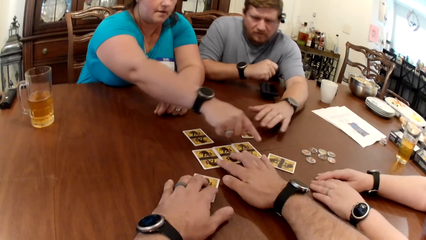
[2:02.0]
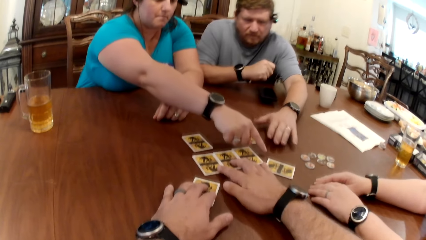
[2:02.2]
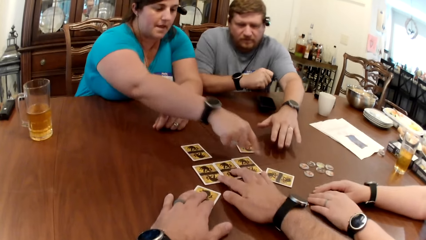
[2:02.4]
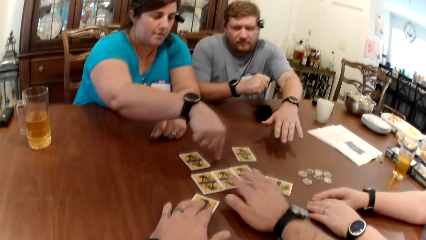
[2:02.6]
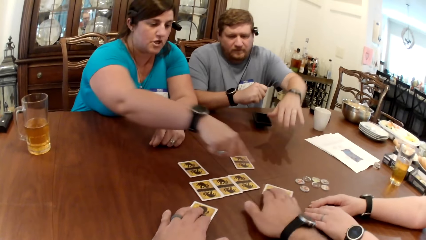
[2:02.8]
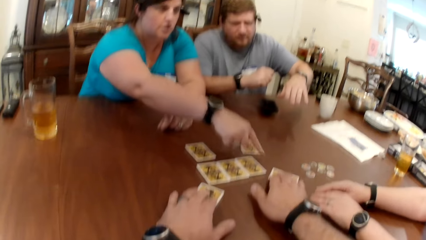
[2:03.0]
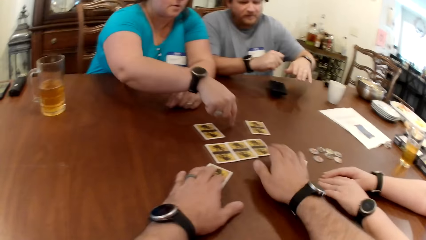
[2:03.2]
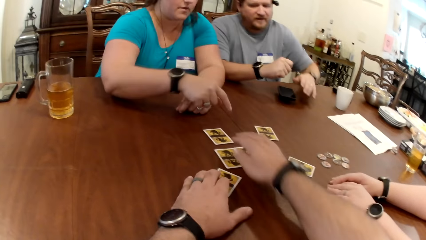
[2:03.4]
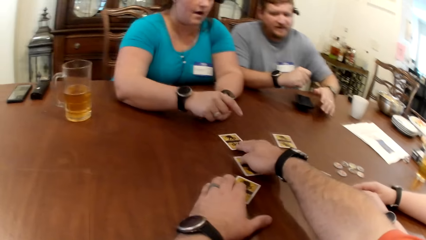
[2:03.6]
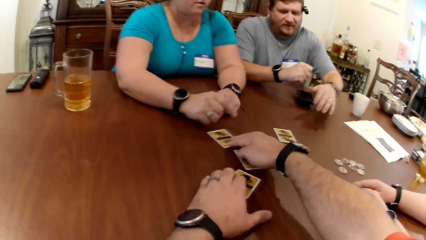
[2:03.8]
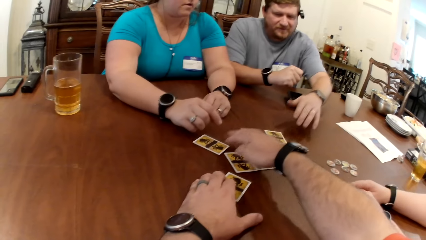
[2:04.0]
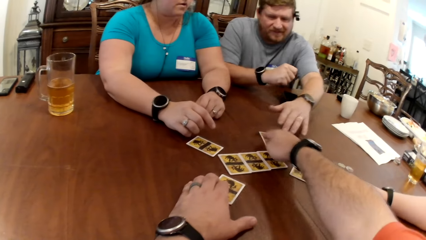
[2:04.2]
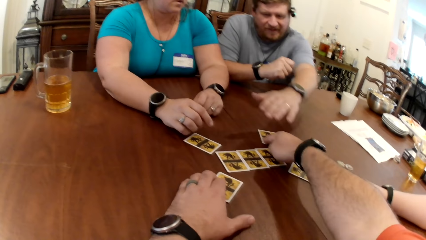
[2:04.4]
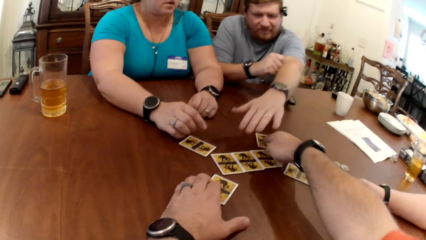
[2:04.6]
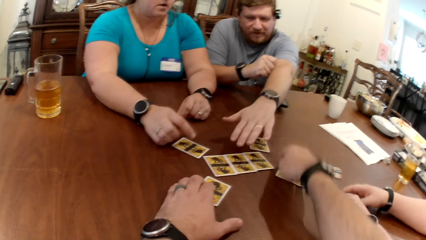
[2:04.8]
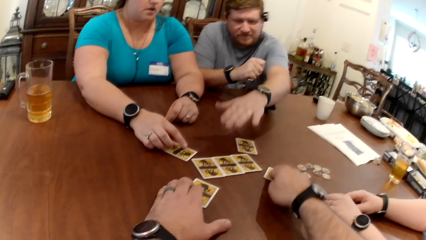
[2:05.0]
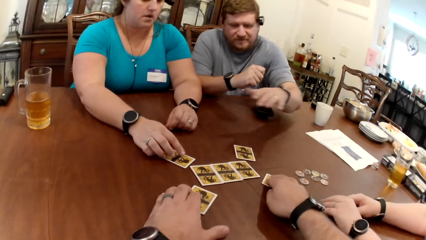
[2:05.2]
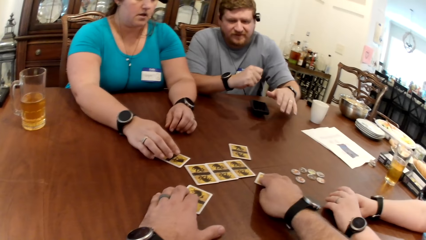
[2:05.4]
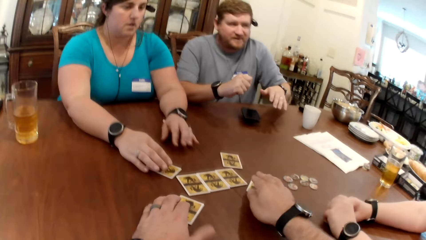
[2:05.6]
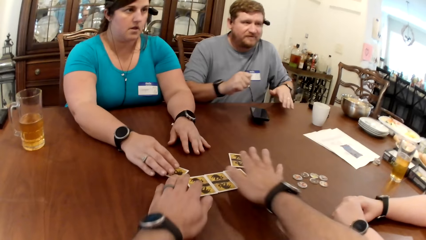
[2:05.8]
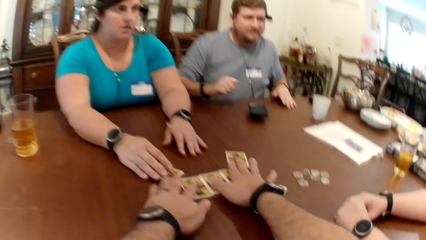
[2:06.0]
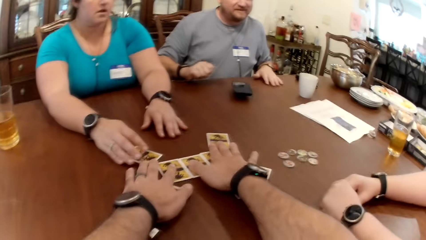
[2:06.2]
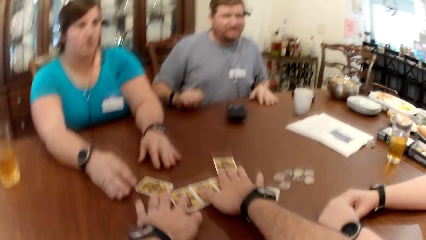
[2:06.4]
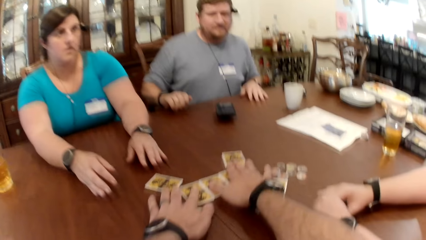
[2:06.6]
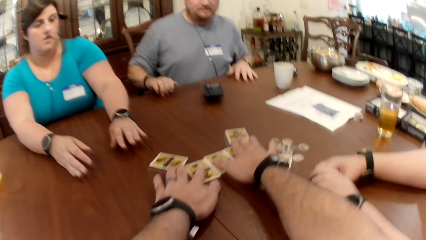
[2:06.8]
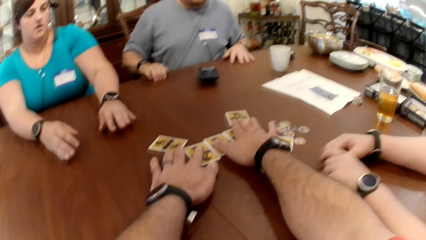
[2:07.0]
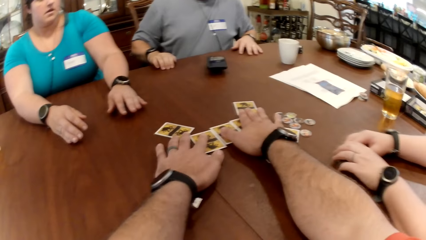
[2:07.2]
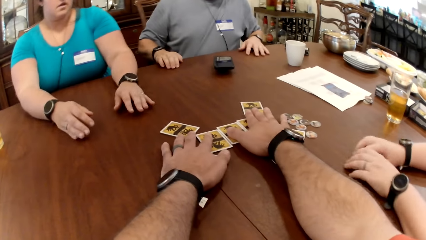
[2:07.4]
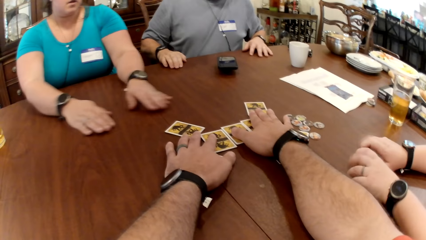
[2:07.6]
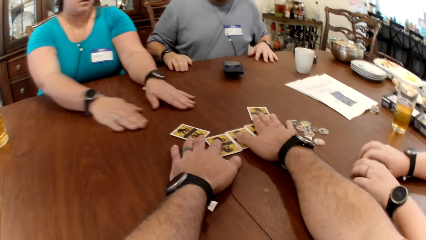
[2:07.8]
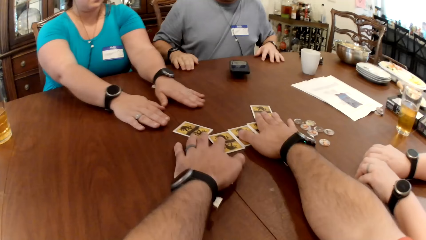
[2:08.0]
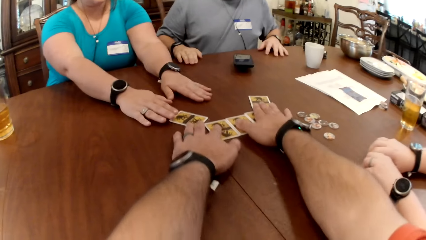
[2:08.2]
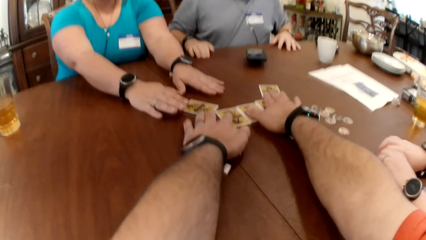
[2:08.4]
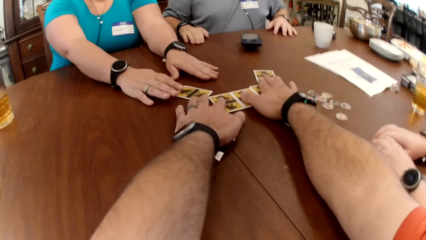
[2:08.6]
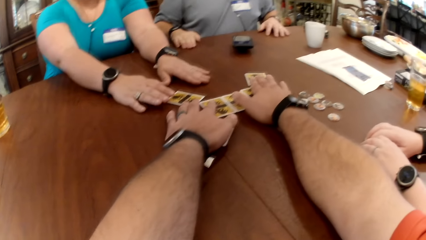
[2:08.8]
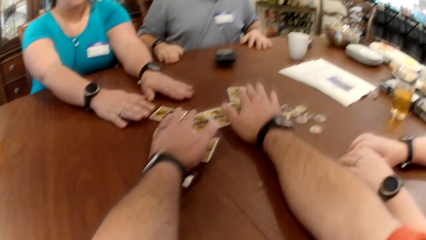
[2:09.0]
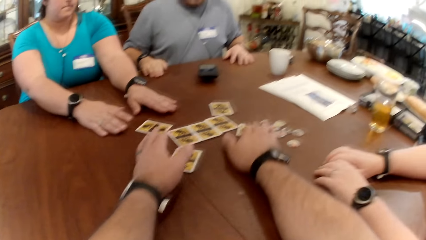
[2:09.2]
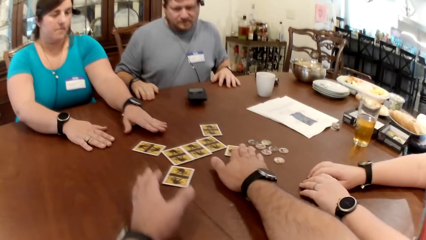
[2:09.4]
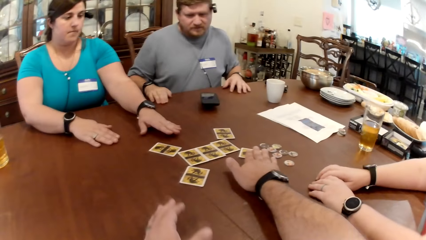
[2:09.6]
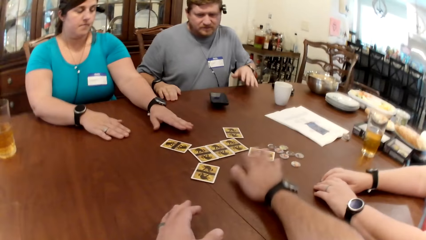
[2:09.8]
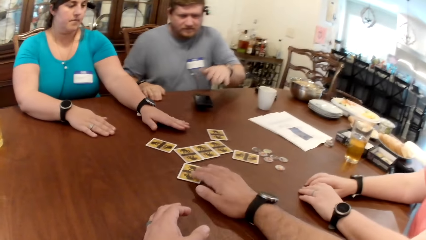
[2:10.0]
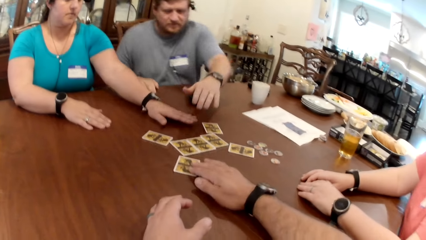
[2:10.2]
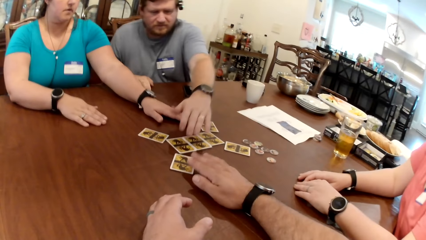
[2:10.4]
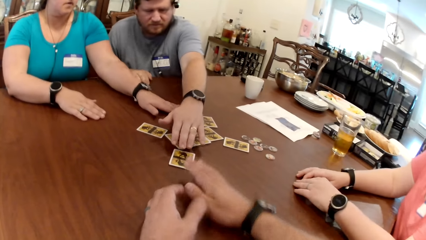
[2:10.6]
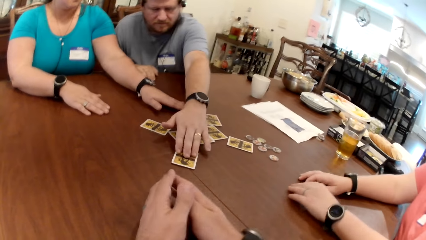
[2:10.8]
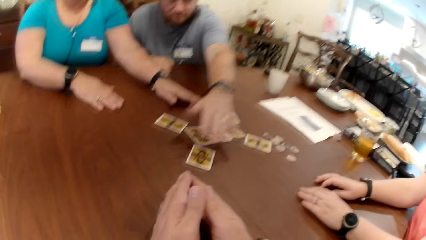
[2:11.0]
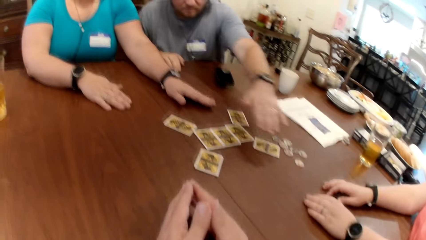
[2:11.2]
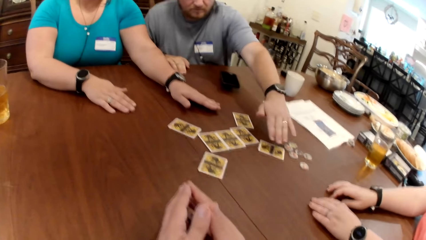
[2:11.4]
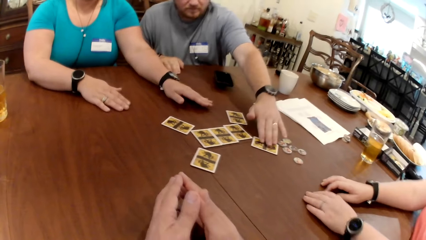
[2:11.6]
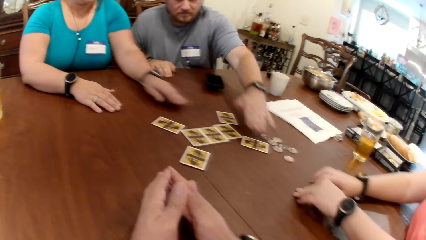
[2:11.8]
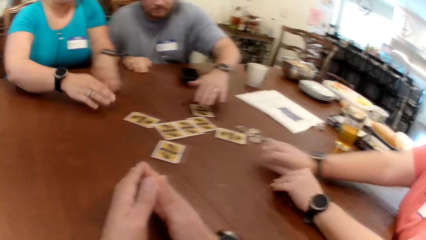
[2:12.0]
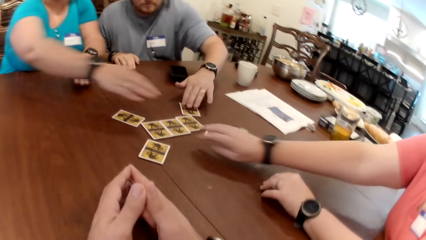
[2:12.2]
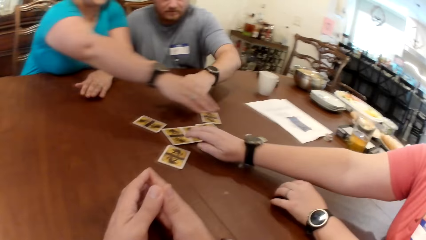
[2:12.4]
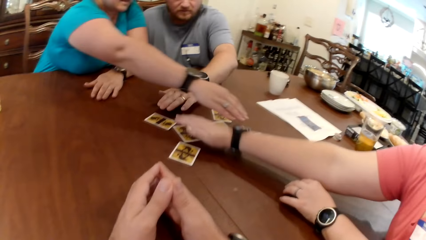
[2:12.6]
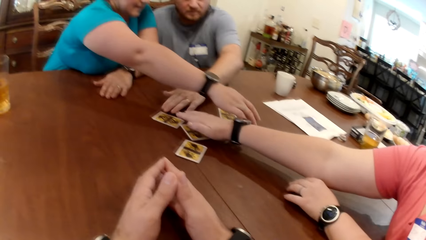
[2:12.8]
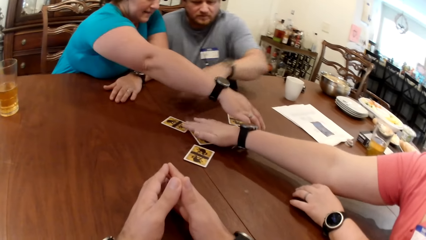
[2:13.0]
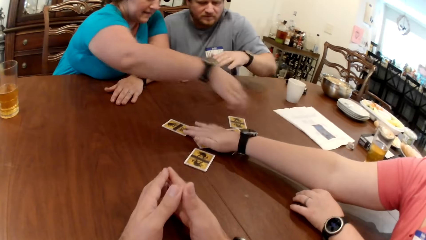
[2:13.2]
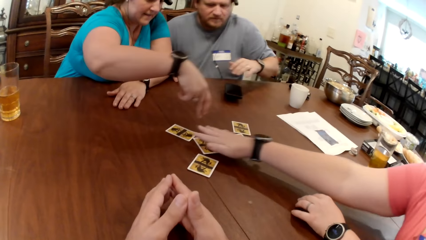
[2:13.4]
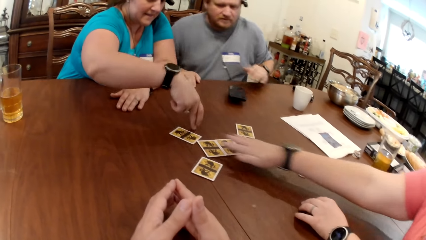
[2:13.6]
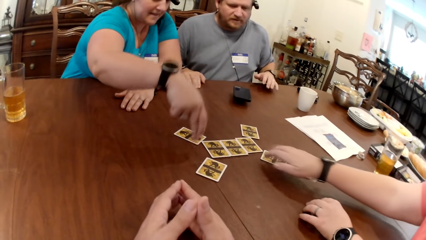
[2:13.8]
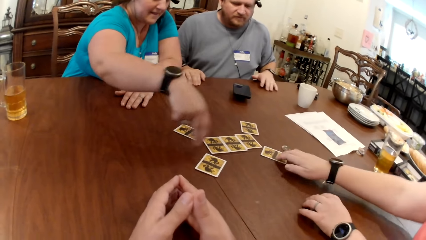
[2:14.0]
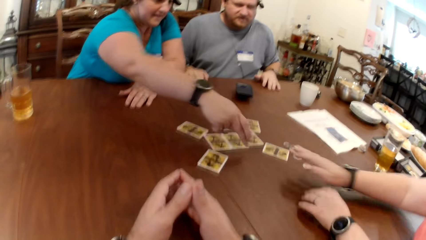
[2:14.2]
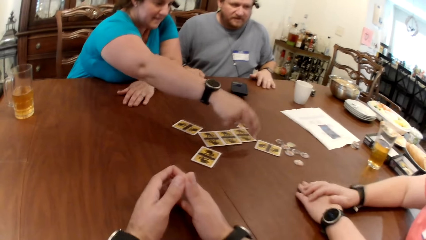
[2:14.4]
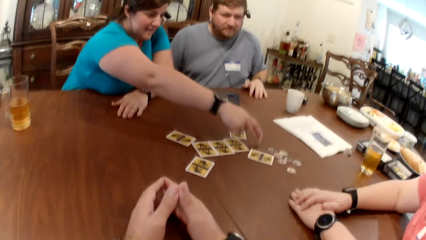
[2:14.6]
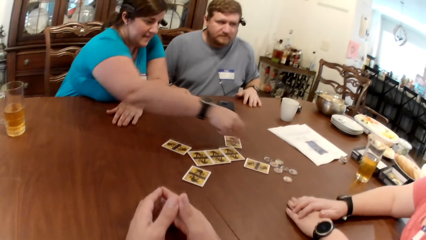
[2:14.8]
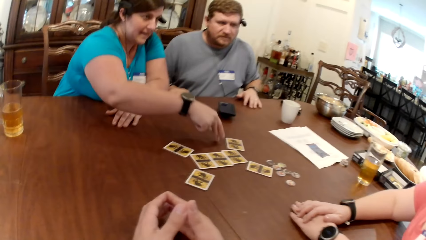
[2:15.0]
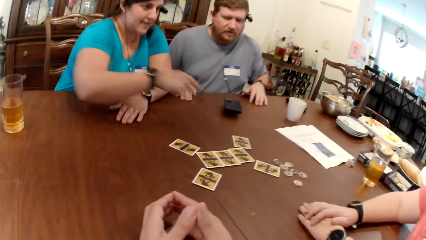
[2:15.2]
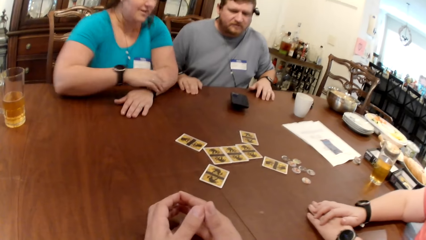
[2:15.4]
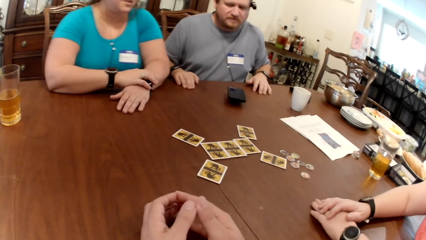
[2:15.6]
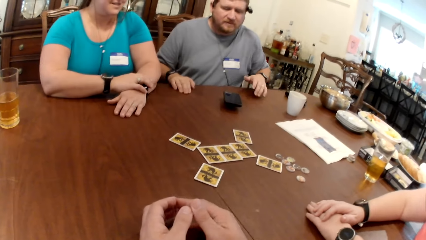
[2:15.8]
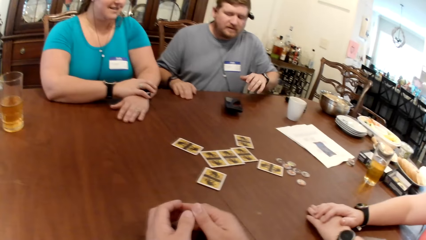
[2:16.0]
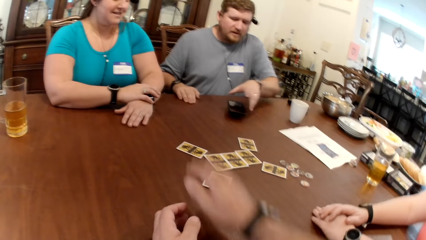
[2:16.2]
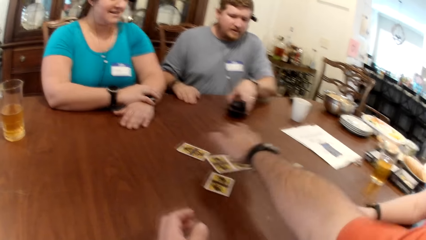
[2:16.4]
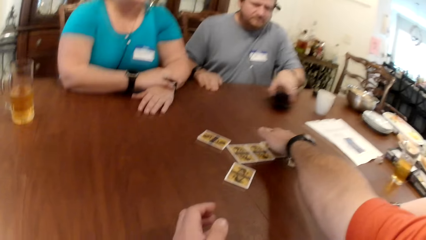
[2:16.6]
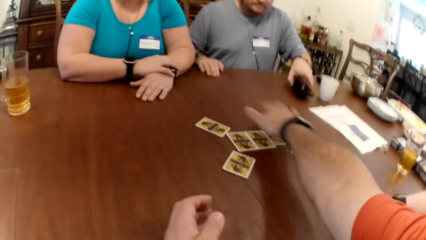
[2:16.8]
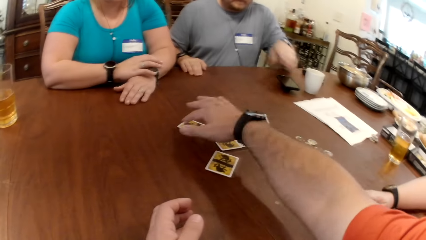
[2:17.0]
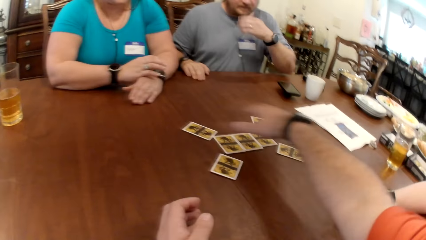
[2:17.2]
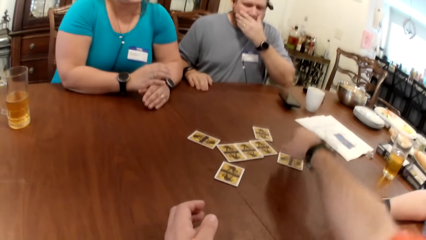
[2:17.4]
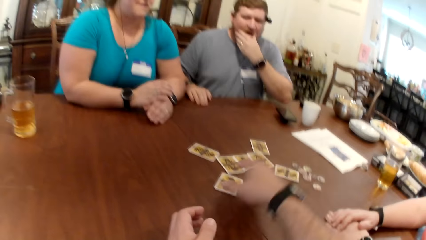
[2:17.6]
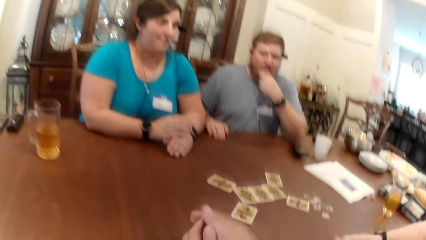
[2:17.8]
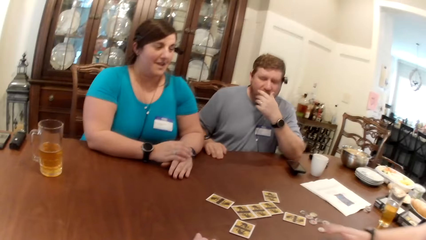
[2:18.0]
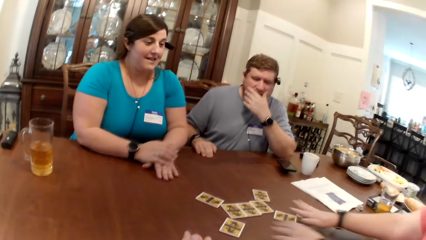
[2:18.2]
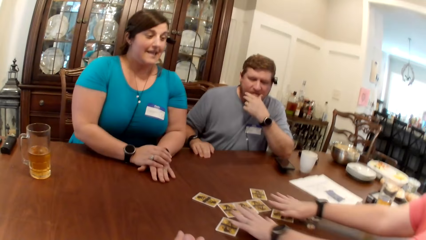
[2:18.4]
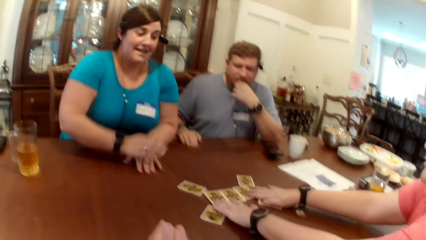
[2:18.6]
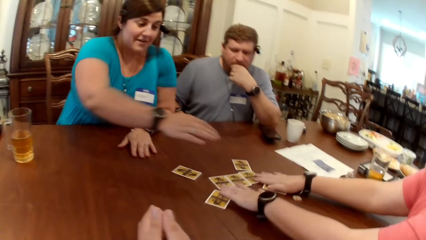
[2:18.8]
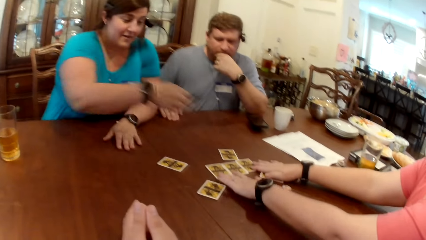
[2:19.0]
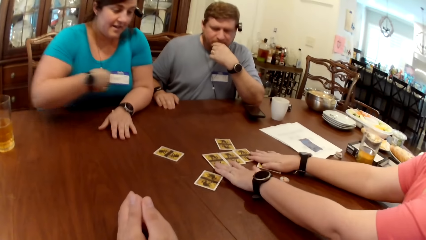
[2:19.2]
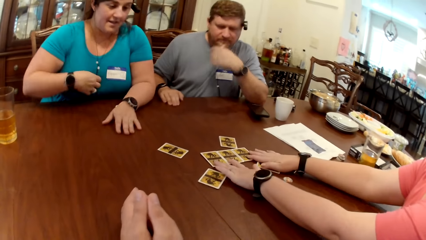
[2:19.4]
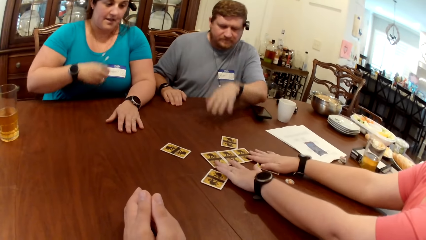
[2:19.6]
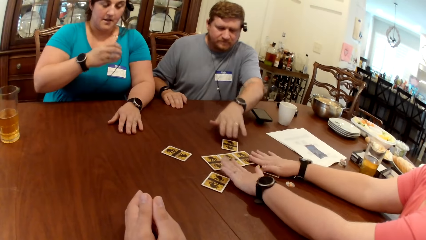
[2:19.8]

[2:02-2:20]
The camera wearer moves the cards on the table in front with both hands. A woman touches the card on the table with her right hand. A man touches the card on the table with his left hand repeatedly. The camera wearer has his hands together on the table. The woman hits the table with her right hand. Another woman touches the card on the table with her right hand. The camera wearer interacts with the first woman. The man adjusts the phone on the table with his left hand. The camera wearer reaches the card with the right hand. The other woman interacts with the camera wearer, the man and the first woman. The other woman adjusts the cards on the table with both hands.
